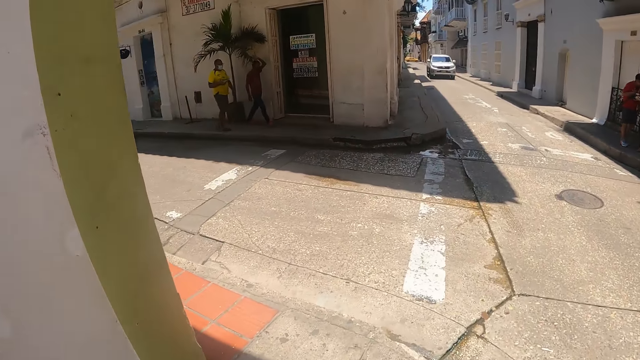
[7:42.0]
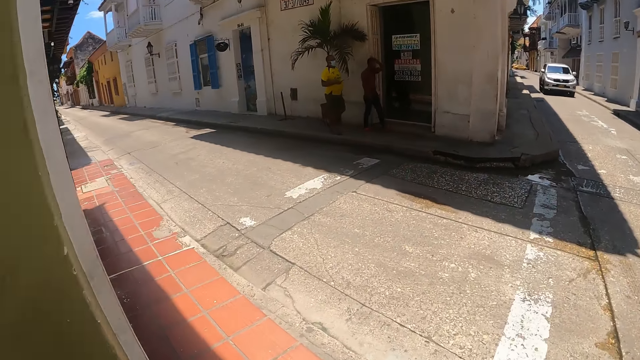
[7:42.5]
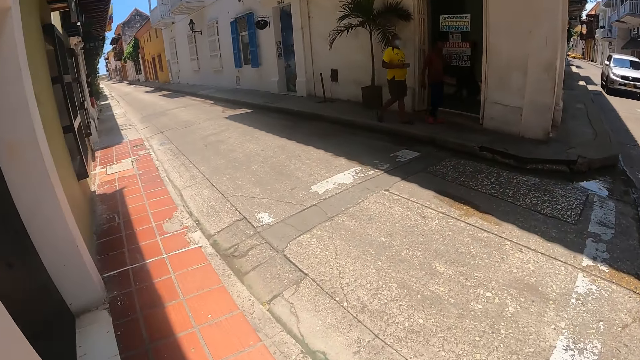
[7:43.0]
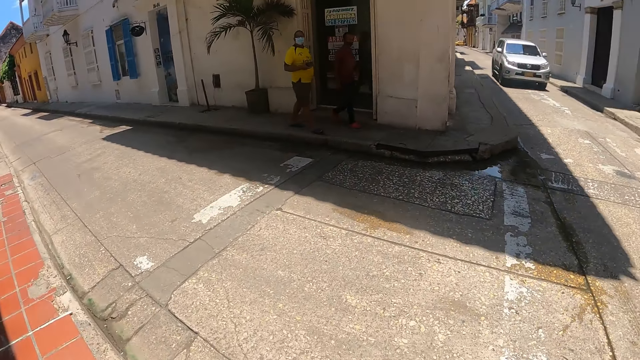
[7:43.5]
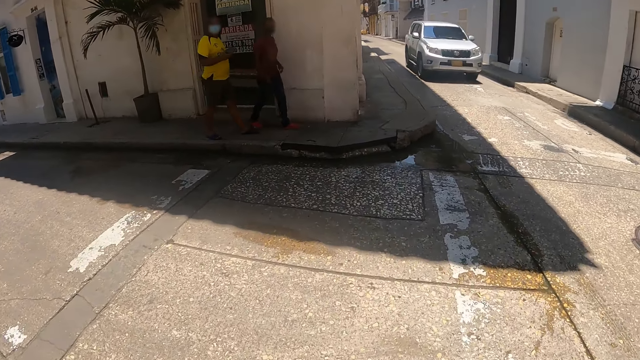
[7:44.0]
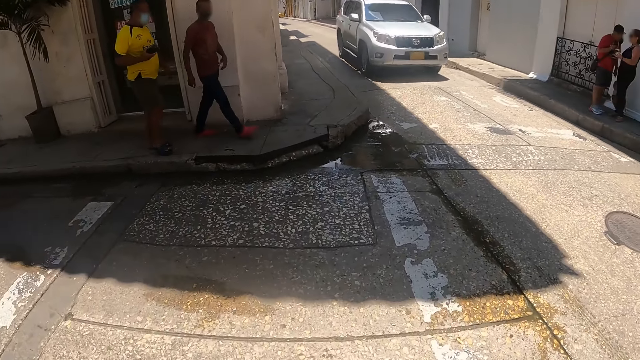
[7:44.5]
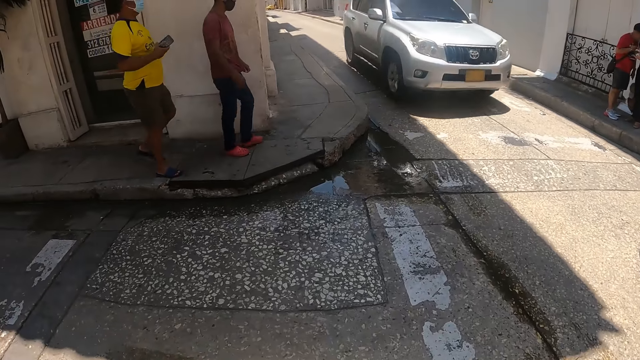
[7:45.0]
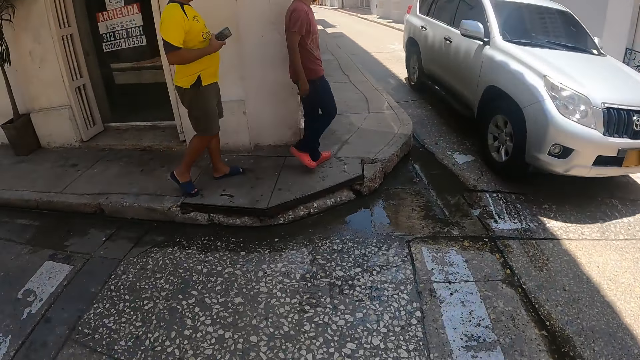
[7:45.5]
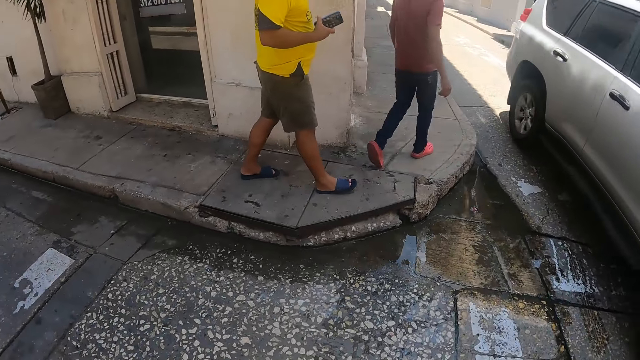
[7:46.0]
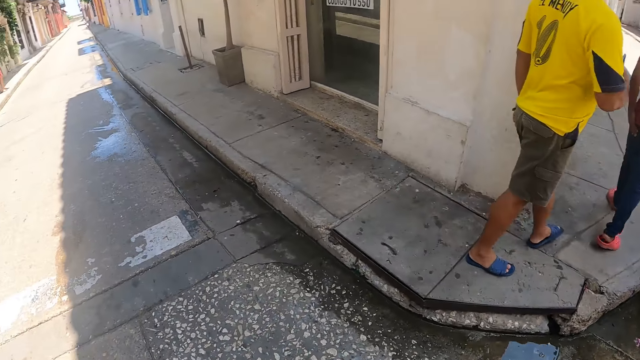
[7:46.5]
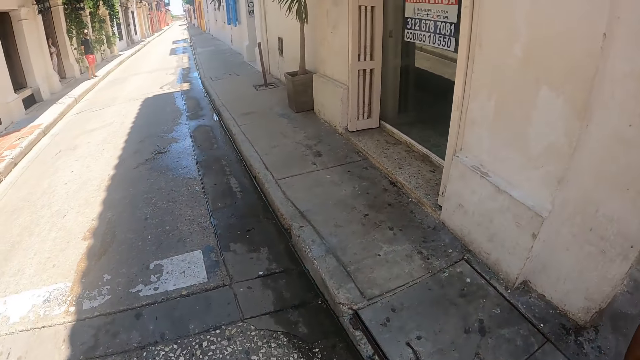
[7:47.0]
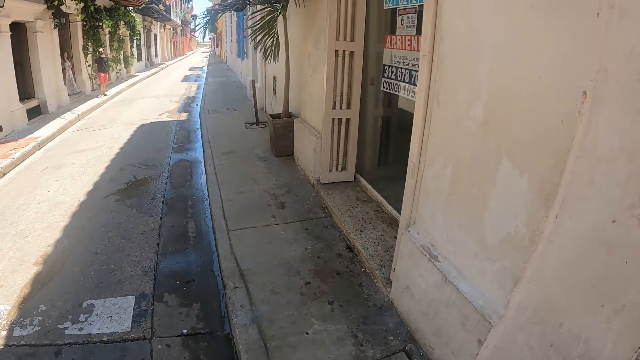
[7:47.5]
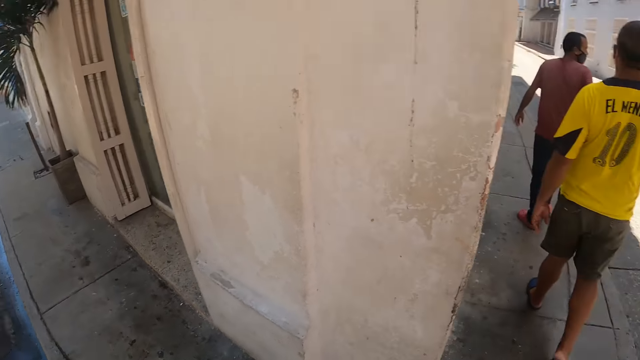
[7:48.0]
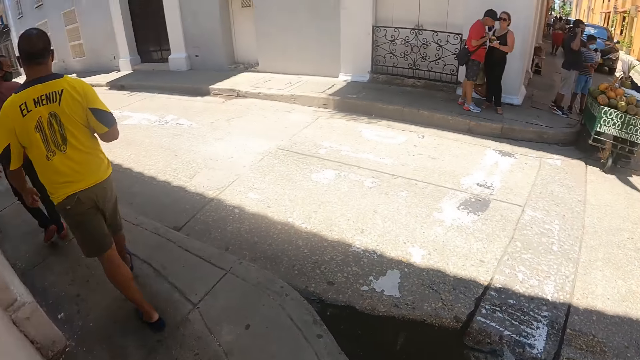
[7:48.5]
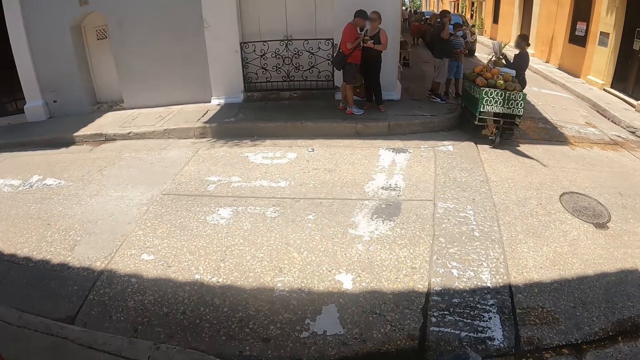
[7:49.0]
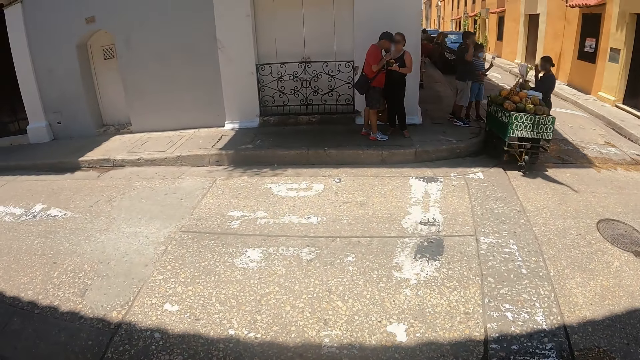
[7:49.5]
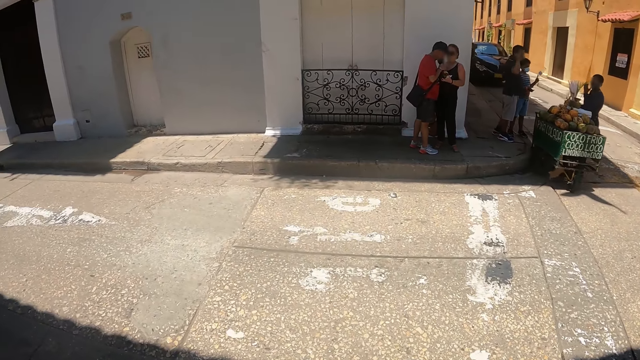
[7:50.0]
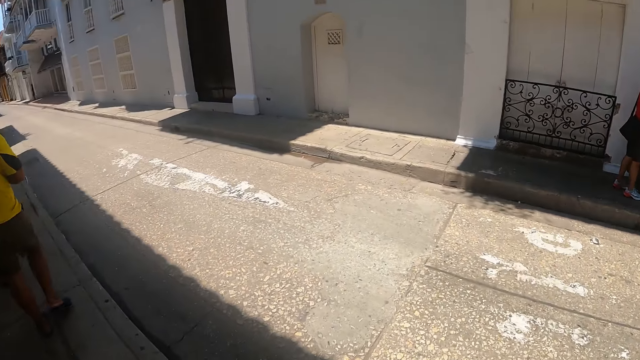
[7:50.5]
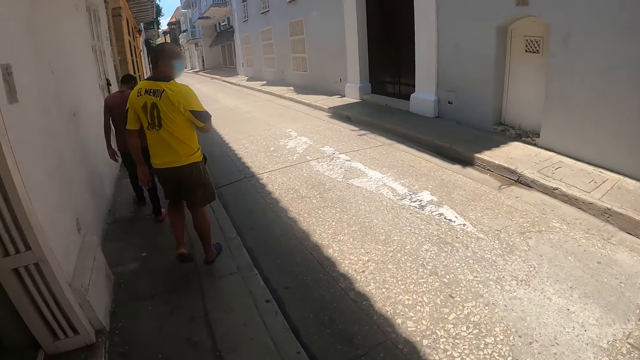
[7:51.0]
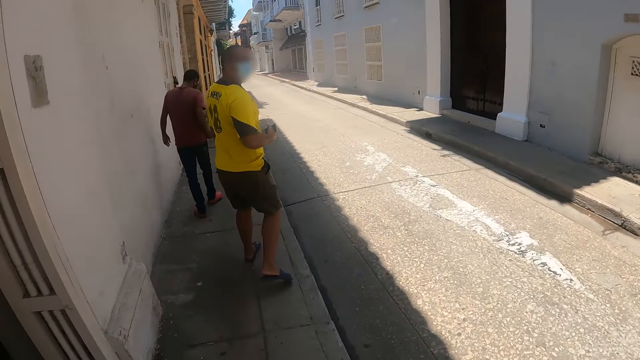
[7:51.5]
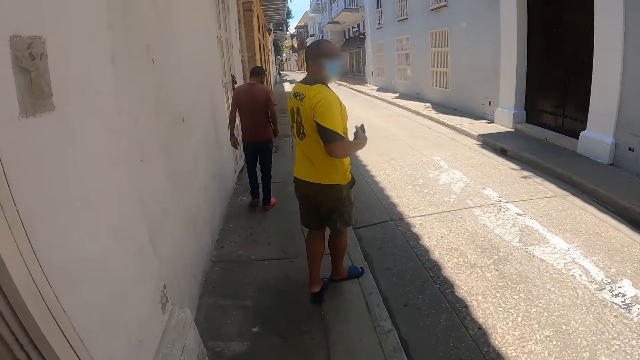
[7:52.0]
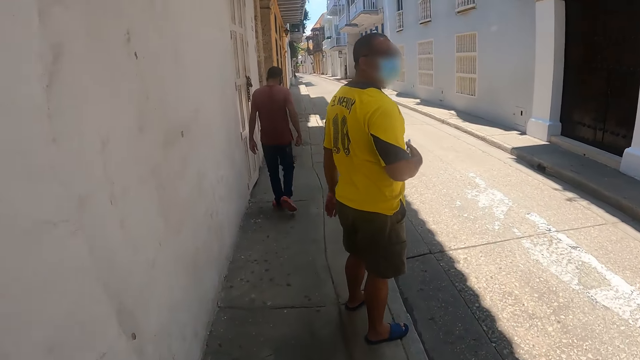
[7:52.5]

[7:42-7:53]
The camera wearer crosses the road. They walk on the pavement.

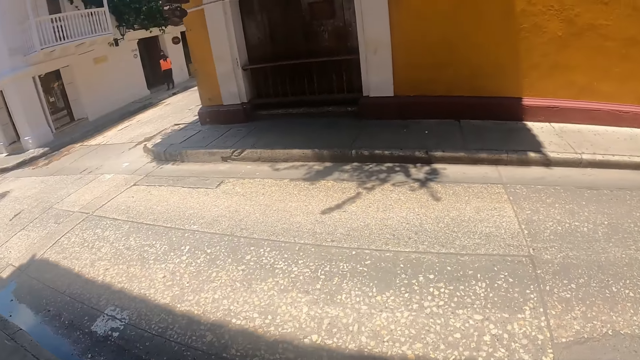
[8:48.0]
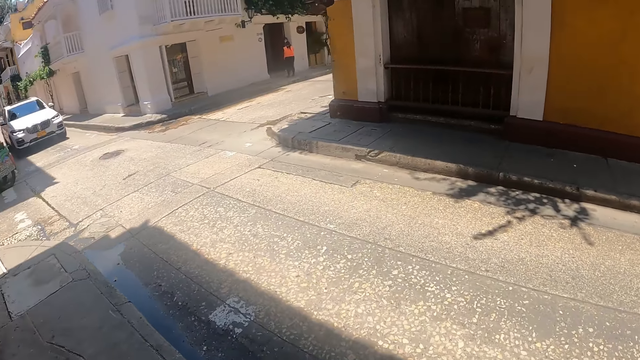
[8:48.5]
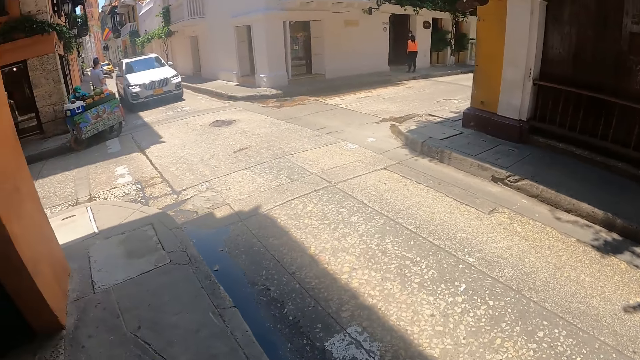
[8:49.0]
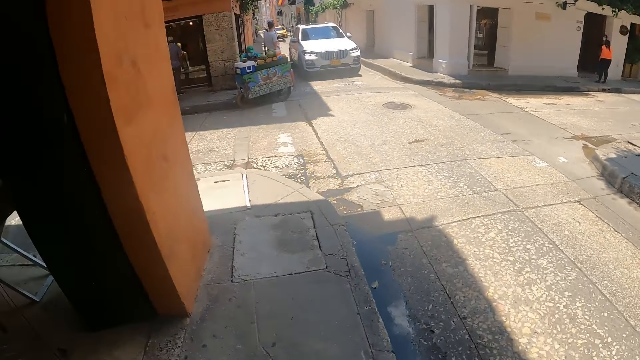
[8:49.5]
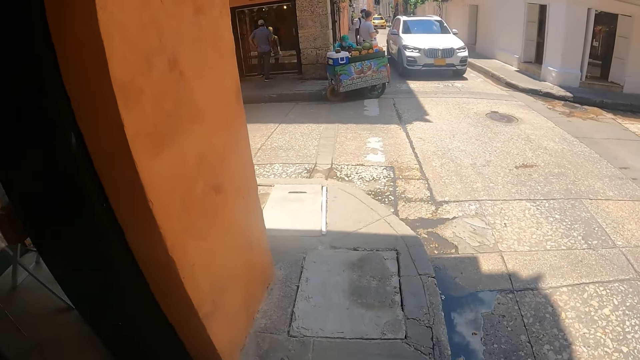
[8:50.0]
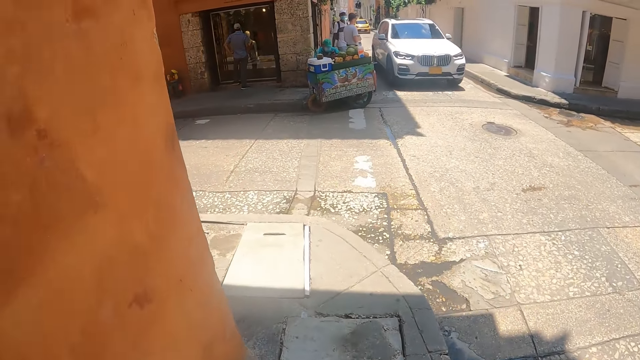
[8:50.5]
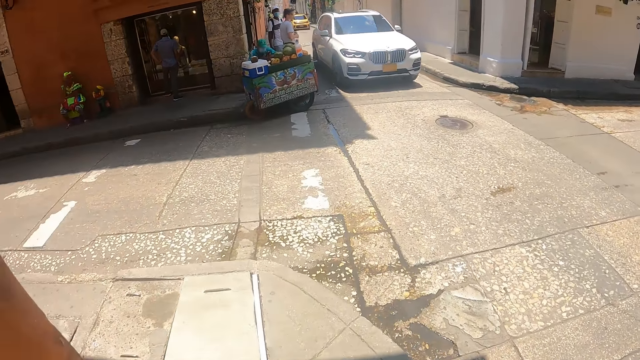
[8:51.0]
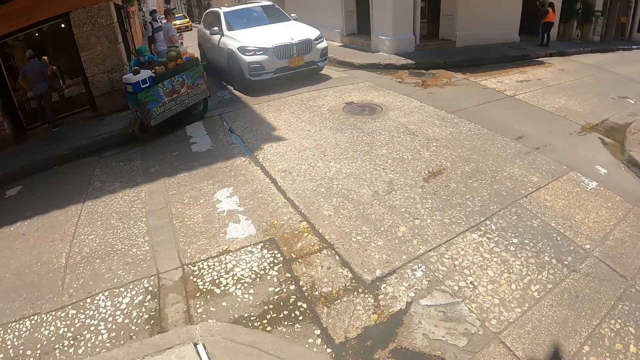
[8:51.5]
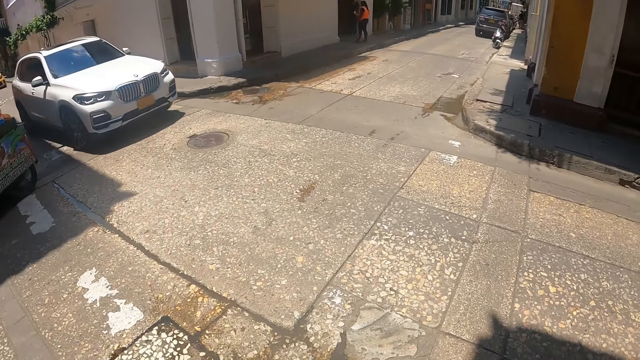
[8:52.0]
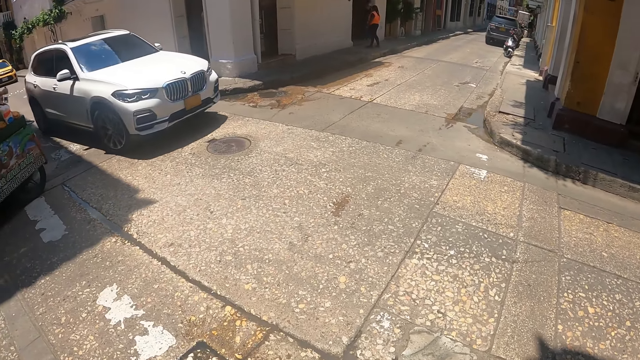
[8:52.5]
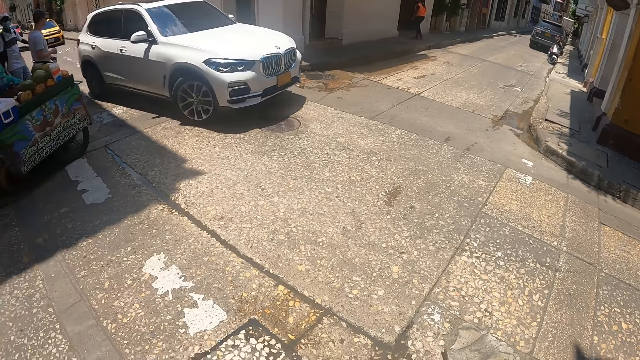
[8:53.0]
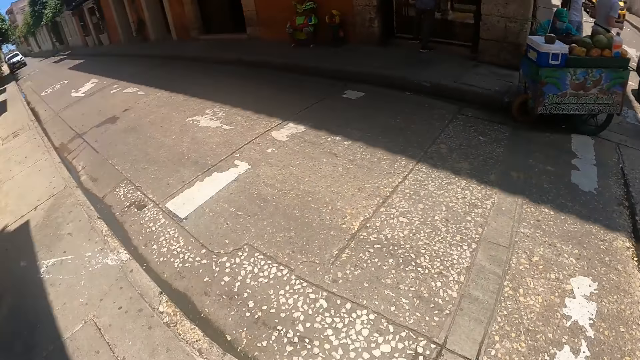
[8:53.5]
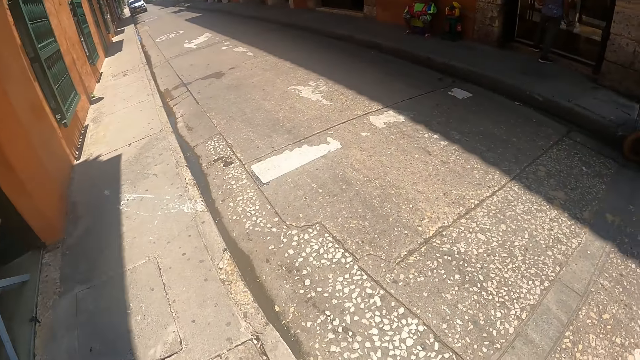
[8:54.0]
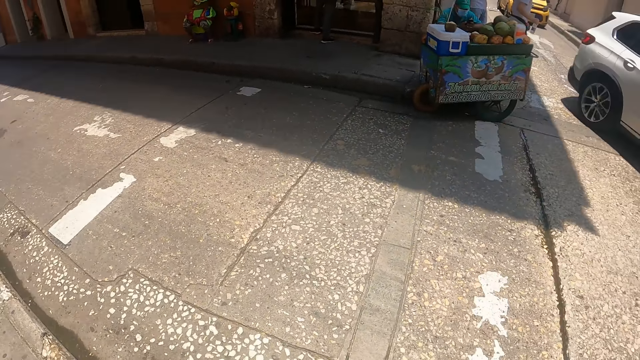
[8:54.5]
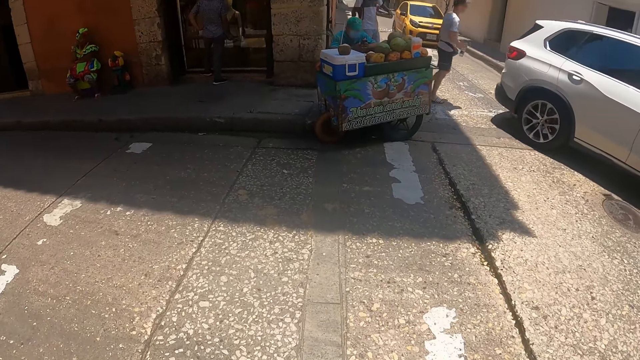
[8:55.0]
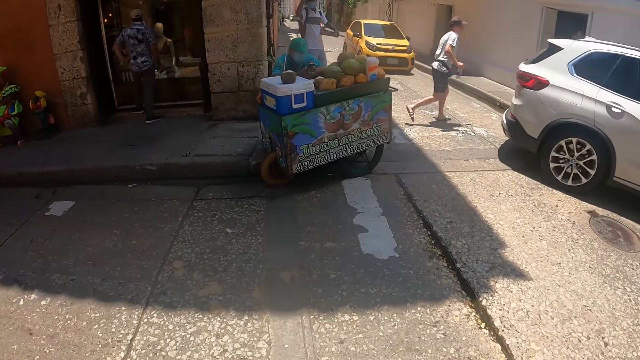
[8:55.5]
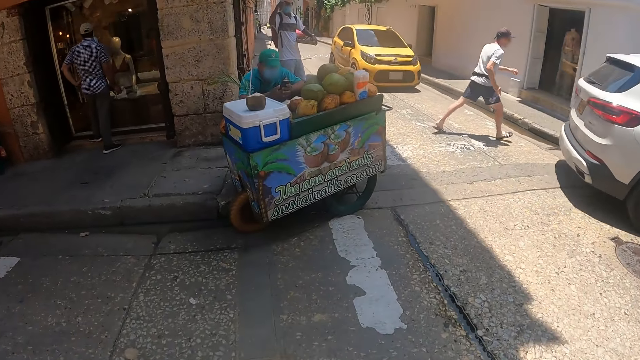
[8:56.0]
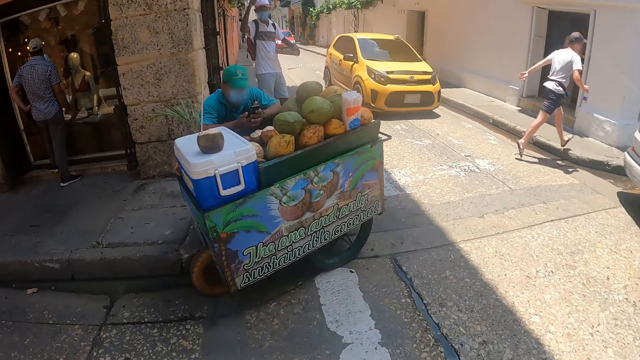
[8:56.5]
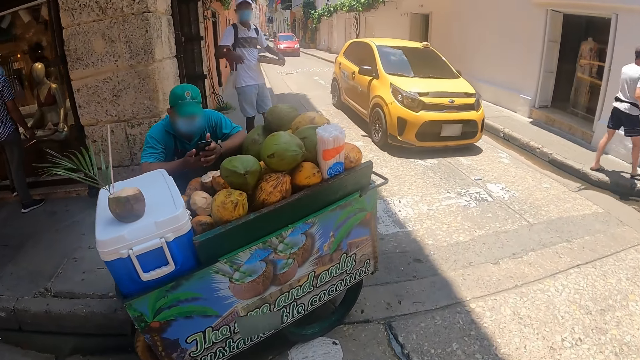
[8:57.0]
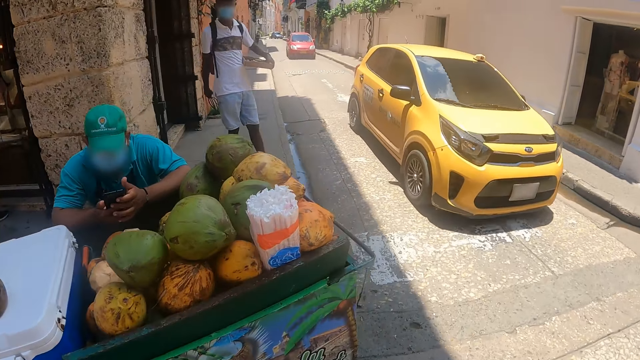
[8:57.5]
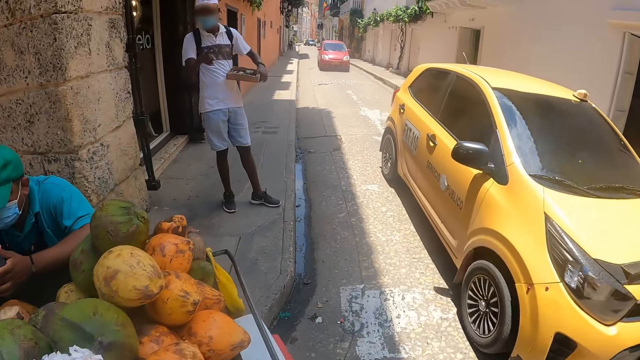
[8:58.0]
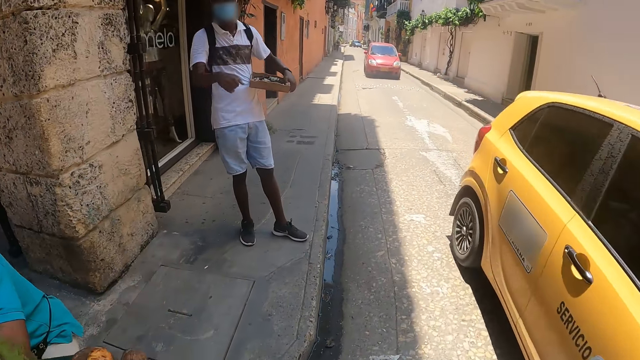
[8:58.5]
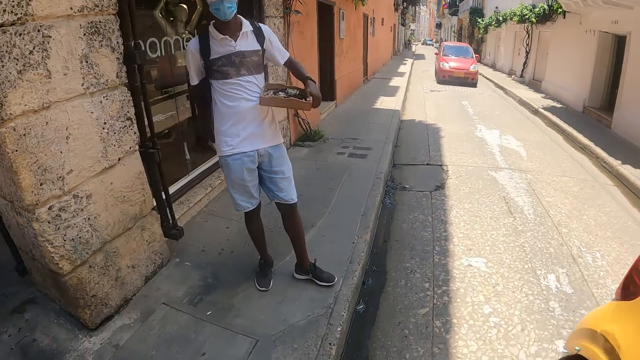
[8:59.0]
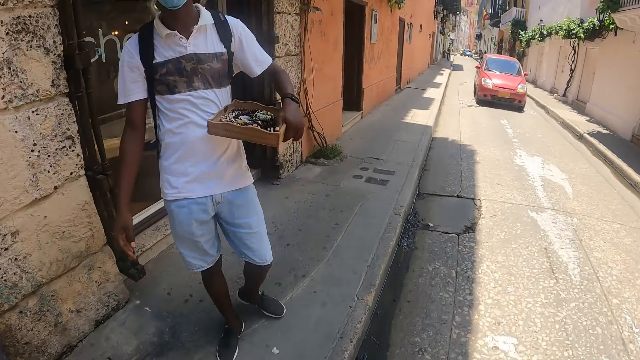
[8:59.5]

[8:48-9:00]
The camera wearer walks on the road. They look around. They cross the road. They walk on the road.
